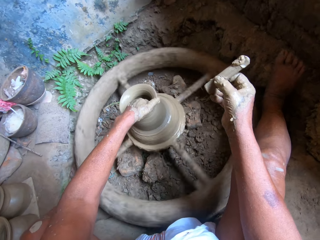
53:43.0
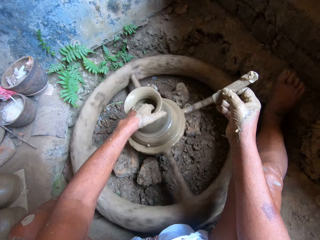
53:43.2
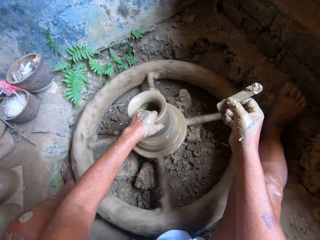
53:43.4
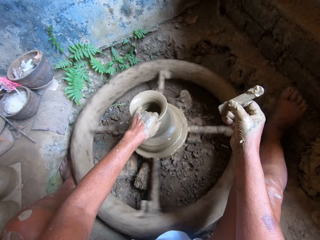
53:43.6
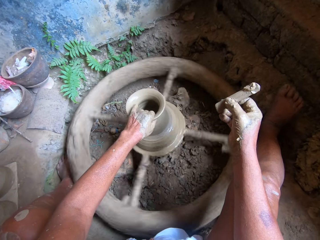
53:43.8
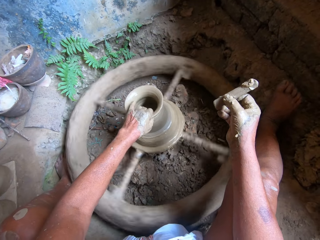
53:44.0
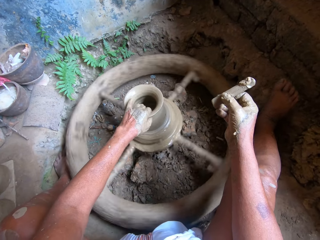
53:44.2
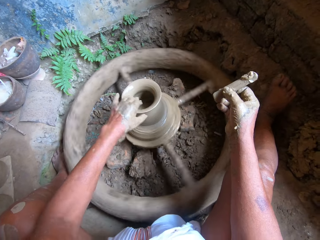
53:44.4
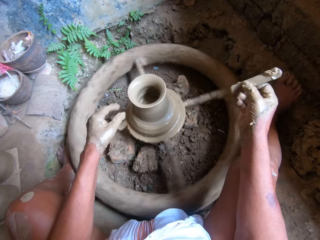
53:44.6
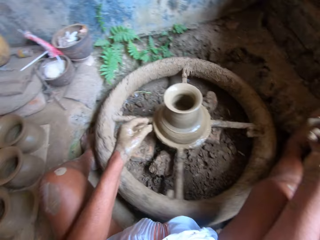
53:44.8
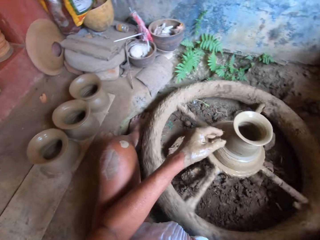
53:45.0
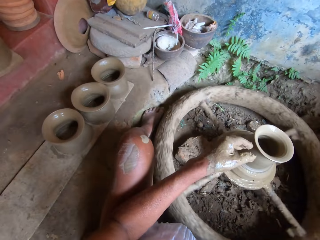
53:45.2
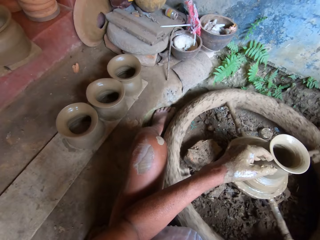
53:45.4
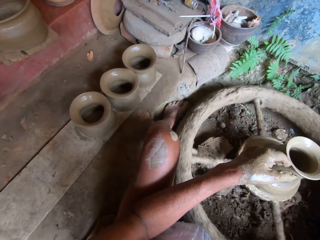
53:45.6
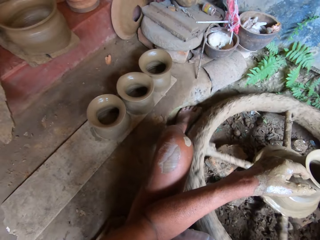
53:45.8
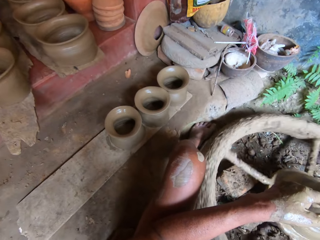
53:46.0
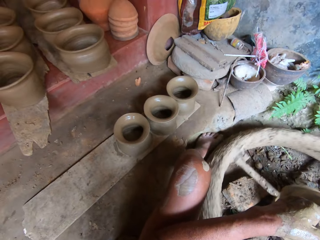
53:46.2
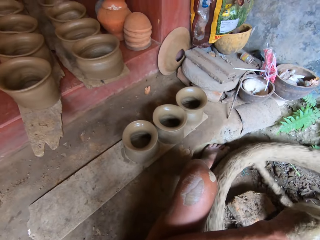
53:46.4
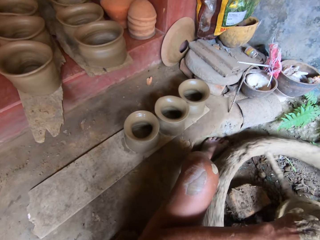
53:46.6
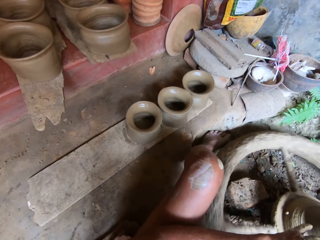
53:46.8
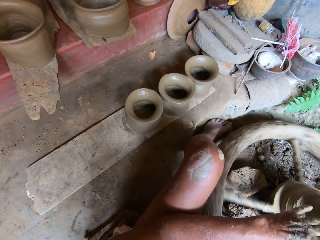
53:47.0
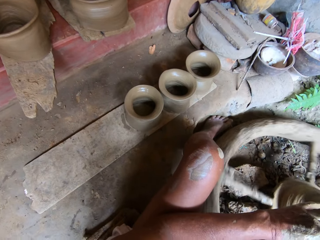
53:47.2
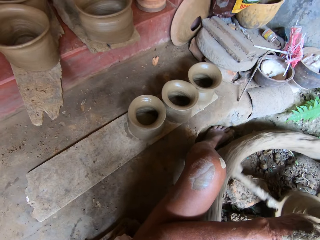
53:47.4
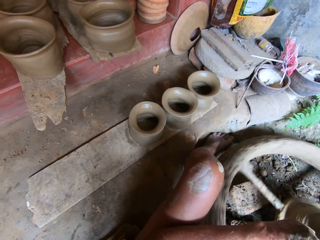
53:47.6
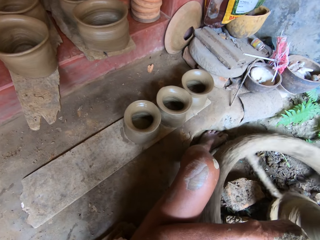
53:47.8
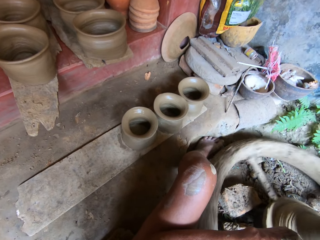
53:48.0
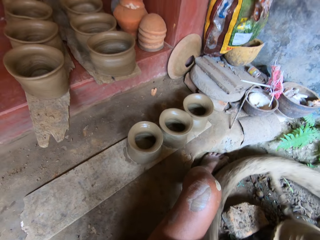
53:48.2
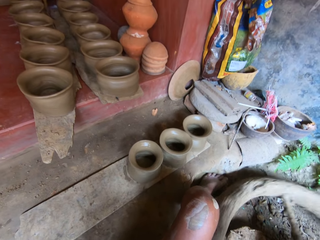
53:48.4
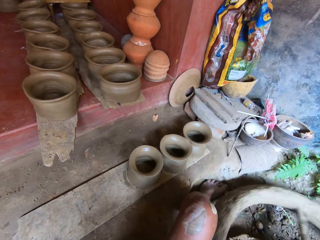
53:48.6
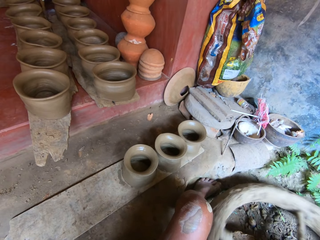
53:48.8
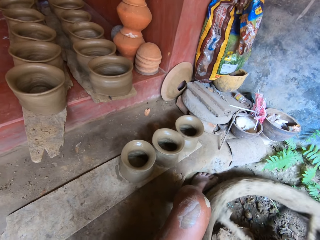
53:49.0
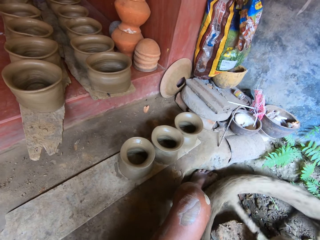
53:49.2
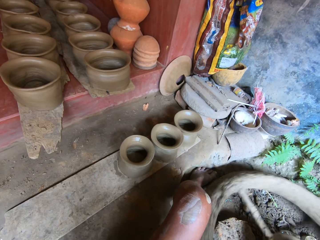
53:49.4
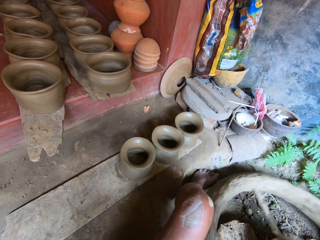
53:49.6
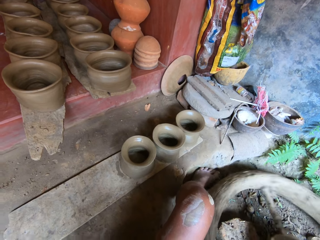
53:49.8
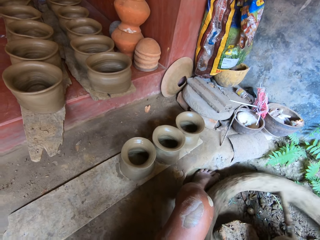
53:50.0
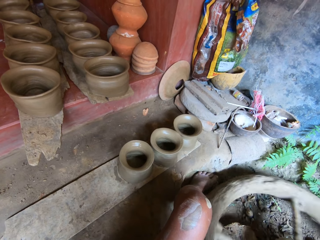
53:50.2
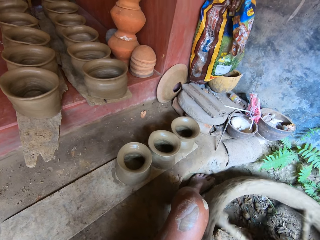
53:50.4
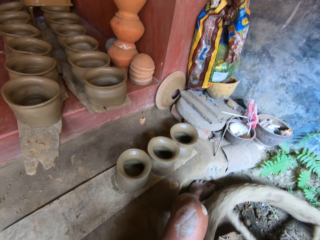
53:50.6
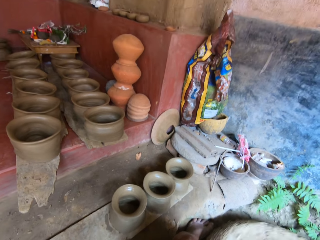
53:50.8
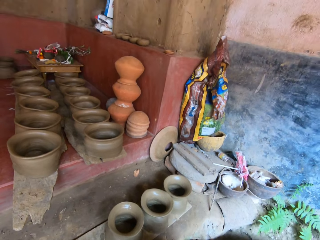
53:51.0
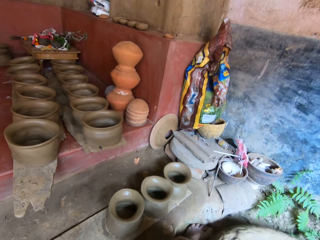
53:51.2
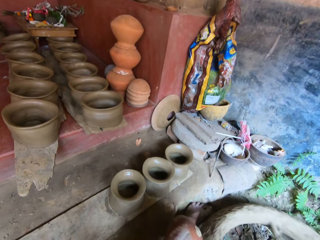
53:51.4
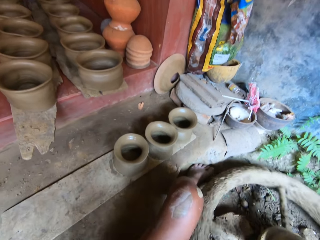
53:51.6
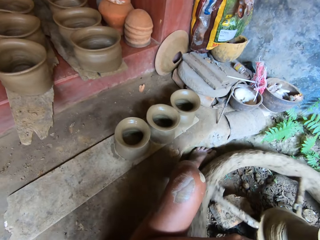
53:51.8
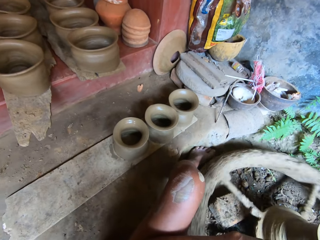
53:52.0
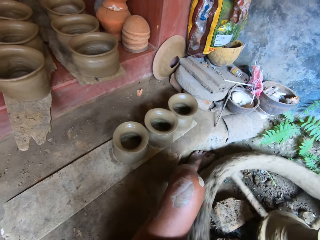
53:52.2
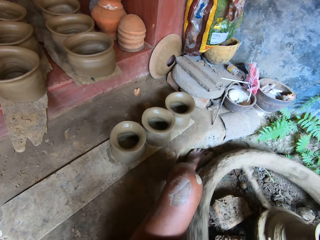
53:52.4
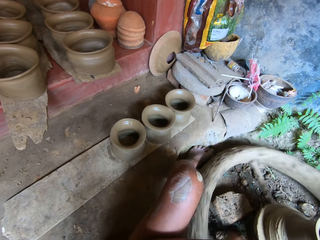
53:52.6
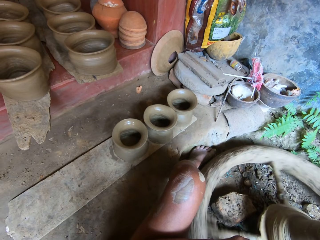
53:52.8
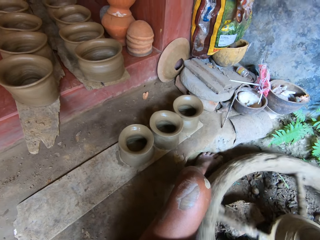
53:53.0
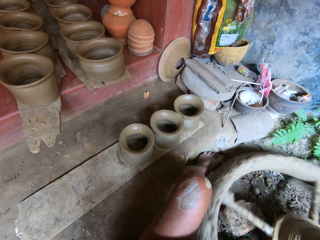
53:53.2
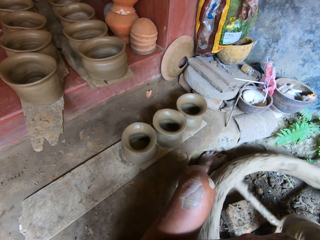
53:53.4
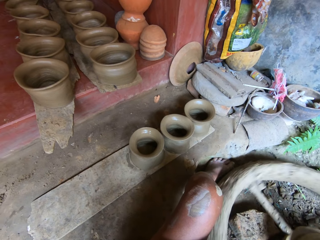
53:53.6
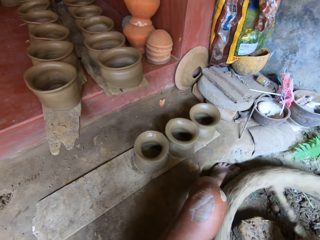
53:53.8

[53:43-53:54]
The camera wearer moulds something with the left hand. They remove the left hand from the mould. The woman interacts with the camera wearer. The camera wearer looks sideways.

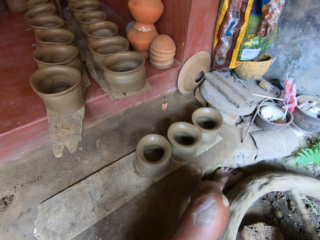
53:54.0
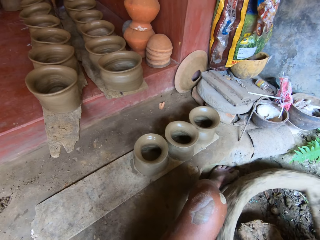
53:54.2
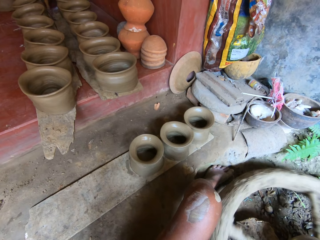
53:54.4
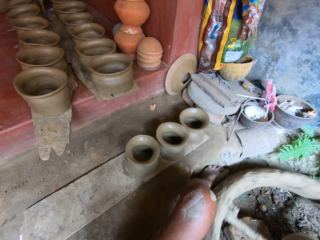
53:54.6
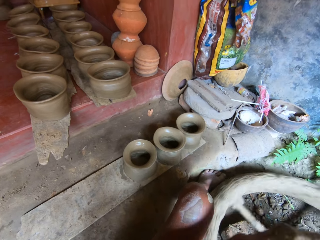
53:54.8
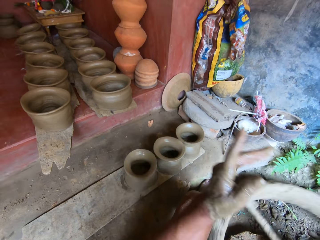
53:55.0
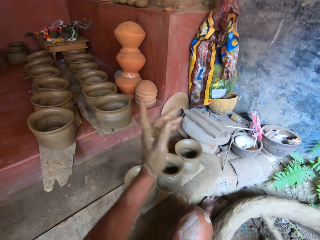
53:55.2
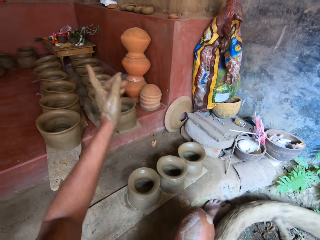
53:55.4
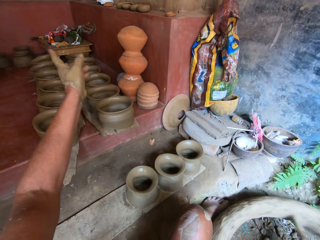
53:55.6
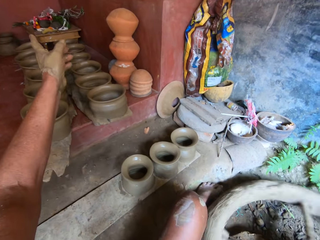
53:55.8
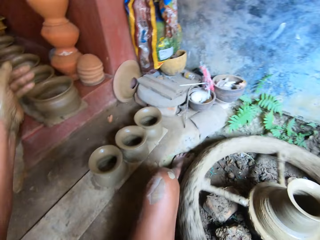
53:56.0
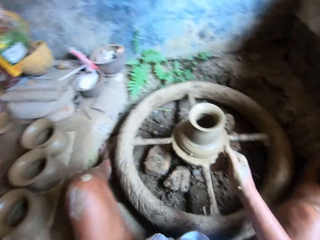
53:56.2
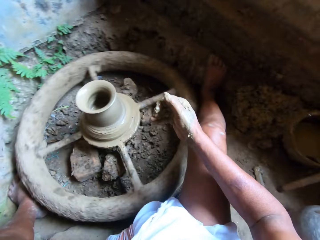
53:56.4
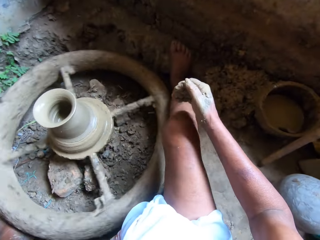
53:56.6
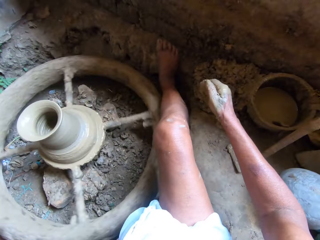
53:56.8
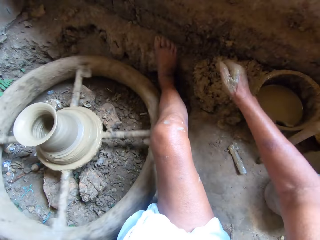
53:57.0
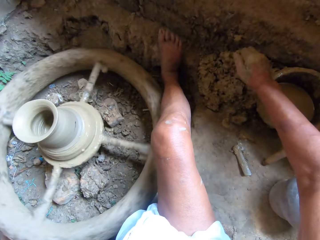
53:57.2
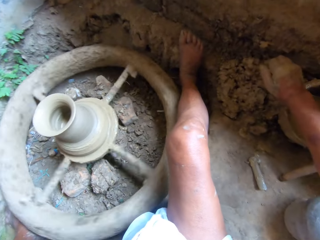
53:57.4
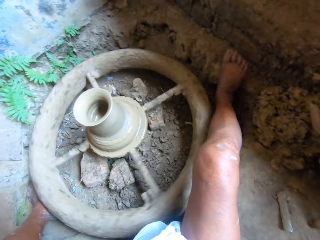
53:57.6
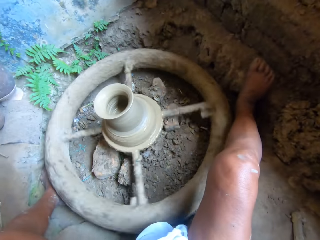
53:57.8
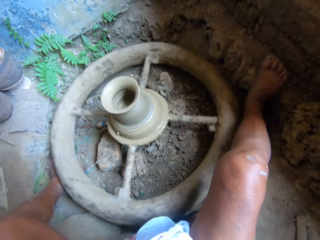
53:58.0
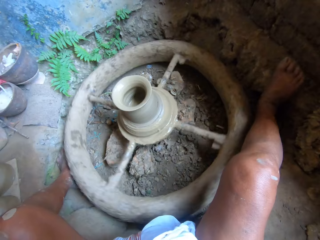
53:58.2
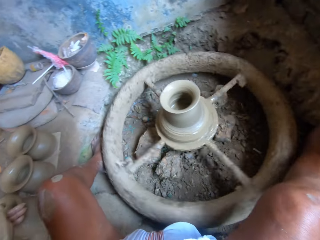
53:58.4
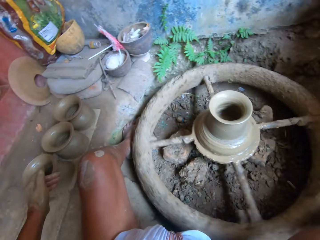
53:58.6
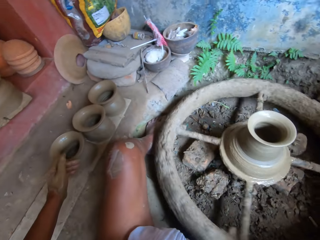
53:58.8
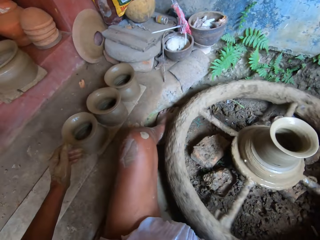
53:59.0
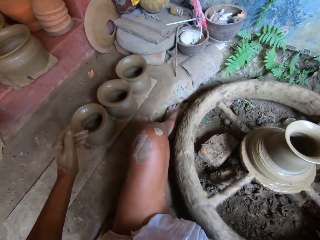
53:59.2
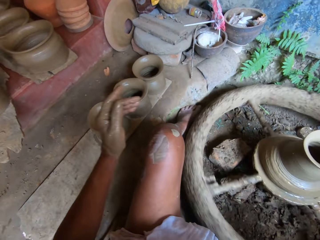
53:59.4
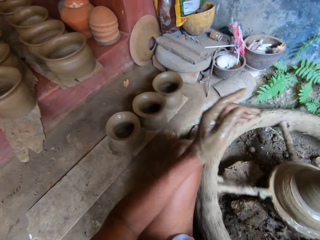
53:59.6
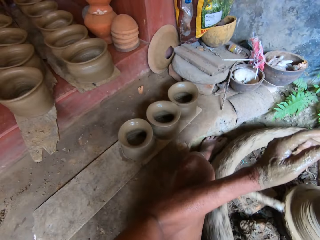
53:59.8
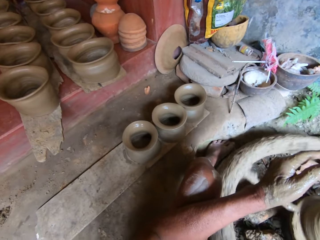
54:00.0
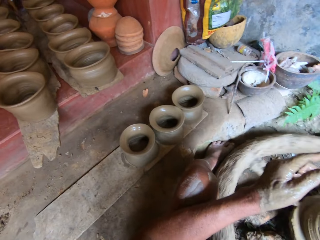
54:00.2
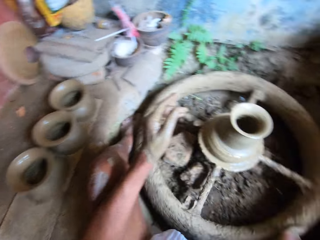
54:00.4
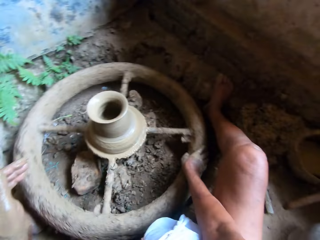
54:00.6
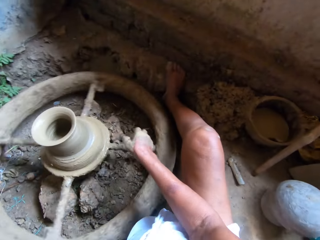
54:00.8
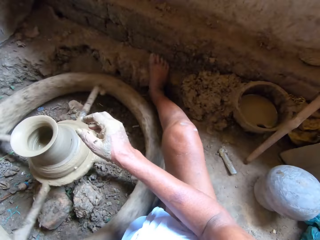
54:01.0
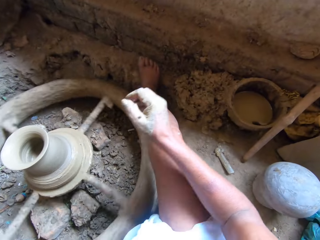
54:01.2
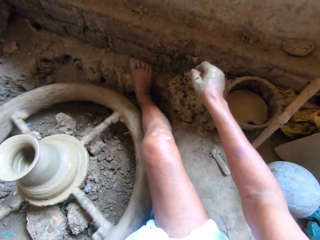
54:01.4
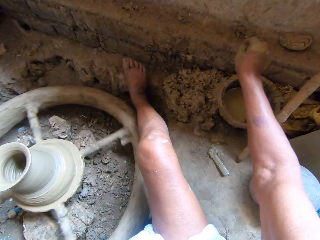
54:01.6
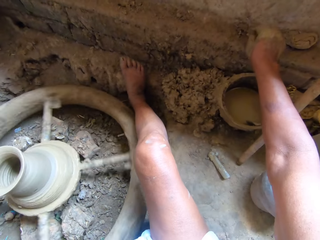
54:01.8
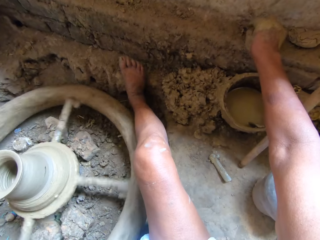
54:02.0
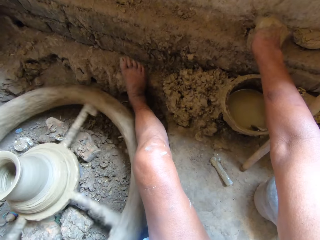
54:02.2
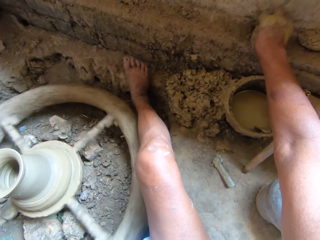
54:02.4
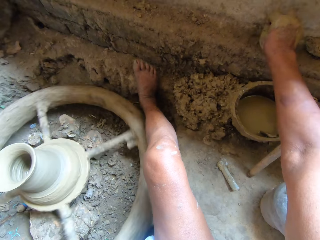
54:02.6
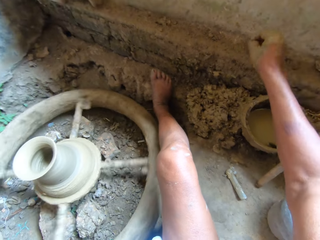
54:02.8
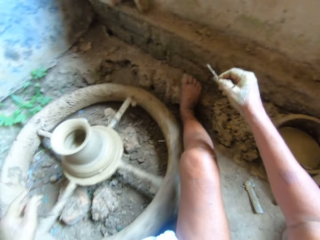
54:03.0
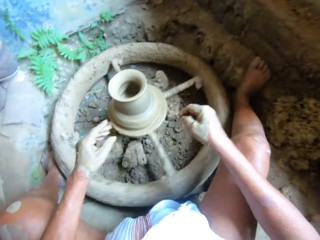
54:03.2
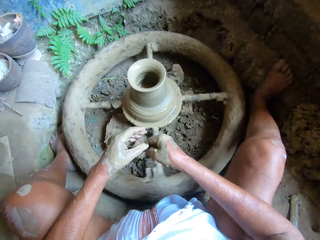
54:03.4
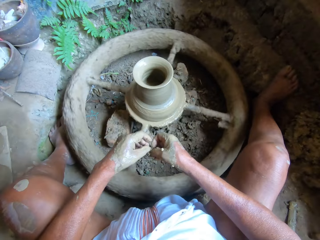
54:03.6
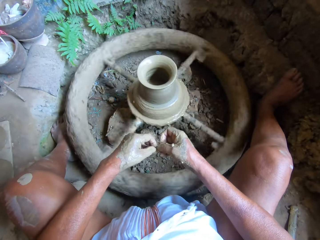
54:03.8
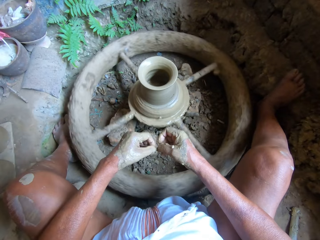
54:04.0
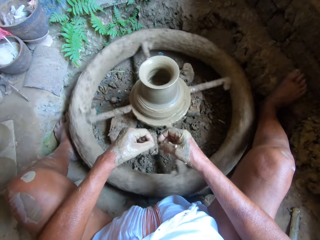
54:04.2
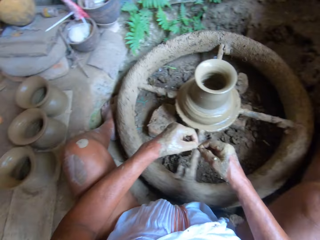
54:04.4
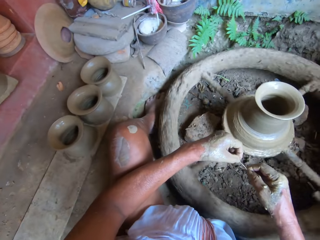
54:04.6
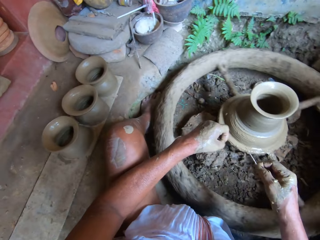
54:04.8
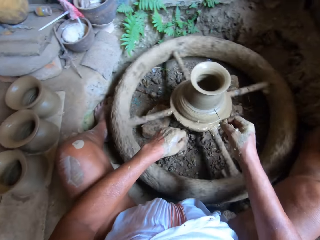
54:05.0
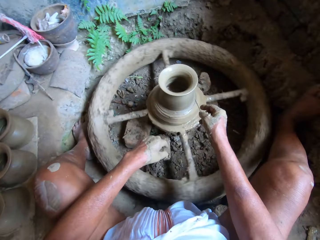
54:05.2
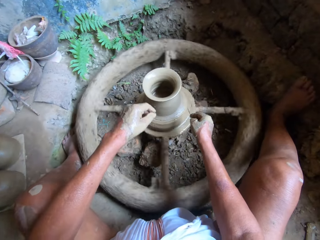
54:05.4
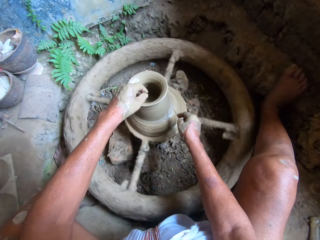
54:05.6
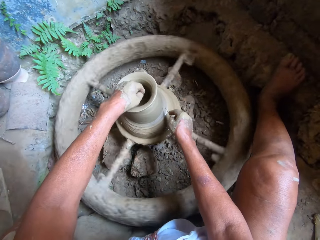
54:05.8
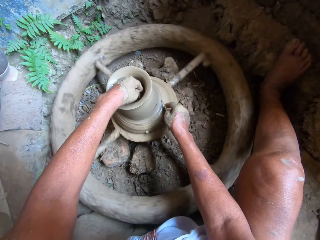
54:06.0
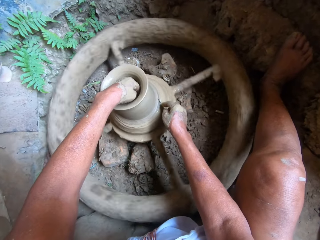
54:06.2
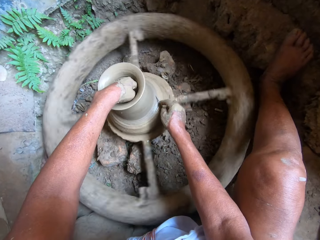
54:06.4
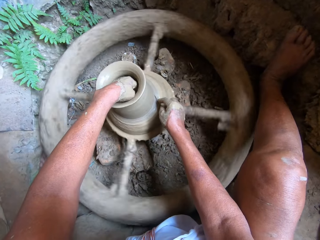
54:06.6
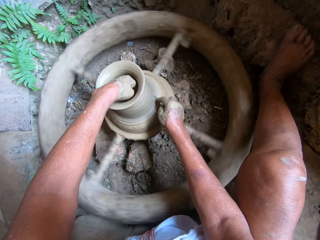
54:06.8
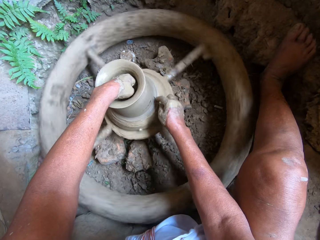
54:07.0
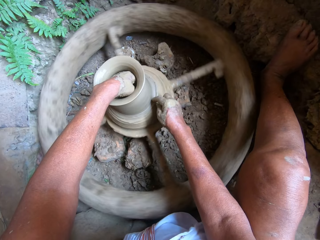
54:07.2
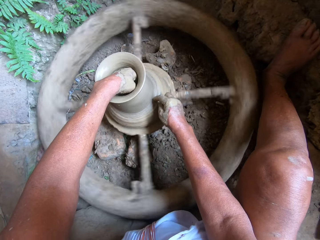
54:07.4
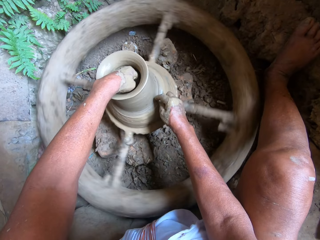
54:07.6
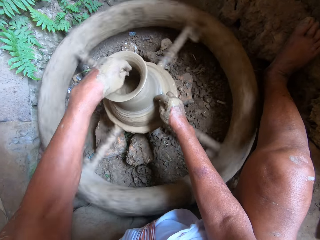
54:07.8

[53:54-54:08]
The camera wearer points sideways with his left hand. He looks at the mould machine. He picks a pin from the wall with his right hand. He wipes the pin in his right hand with his left hand. He presses the pin on the clay with his right hand. He dips his left hand inside the mould.
